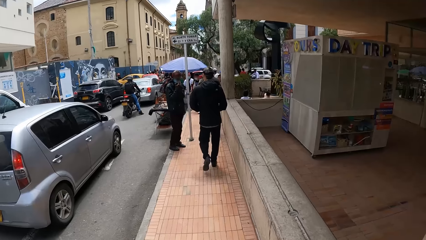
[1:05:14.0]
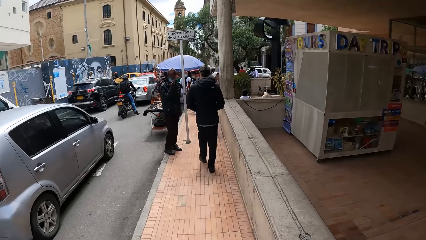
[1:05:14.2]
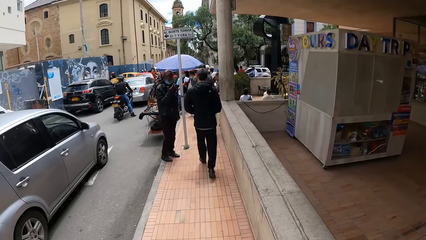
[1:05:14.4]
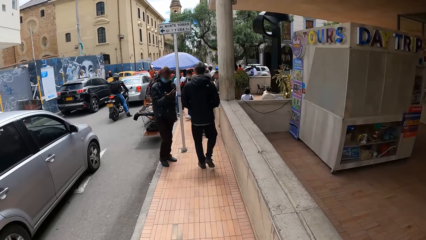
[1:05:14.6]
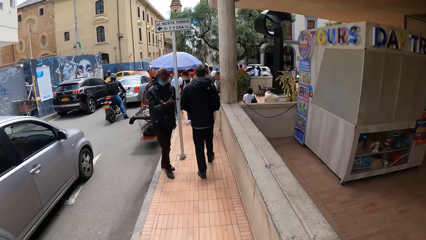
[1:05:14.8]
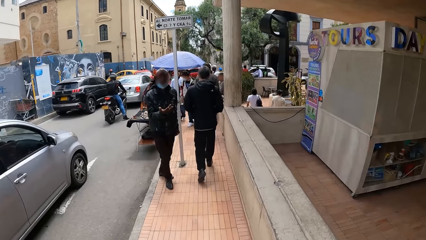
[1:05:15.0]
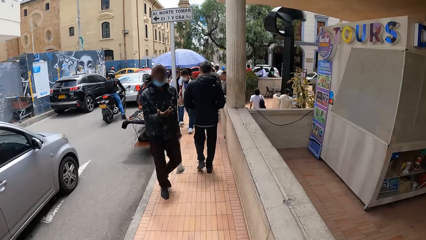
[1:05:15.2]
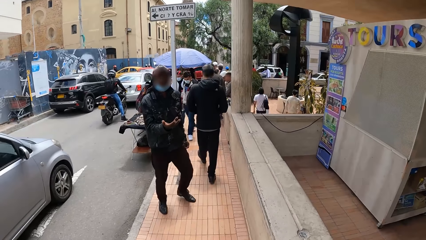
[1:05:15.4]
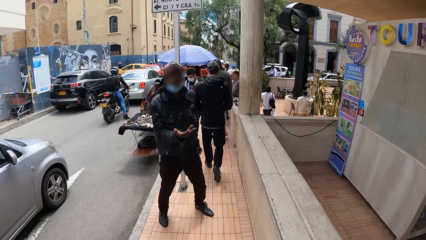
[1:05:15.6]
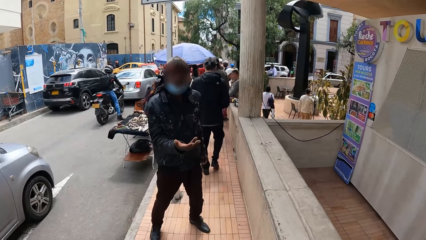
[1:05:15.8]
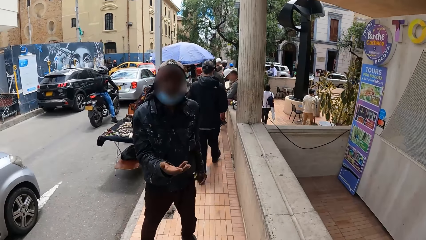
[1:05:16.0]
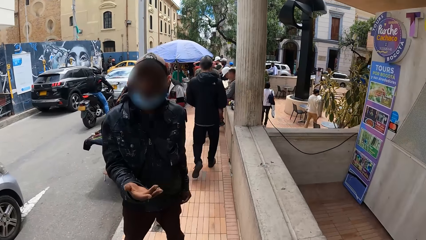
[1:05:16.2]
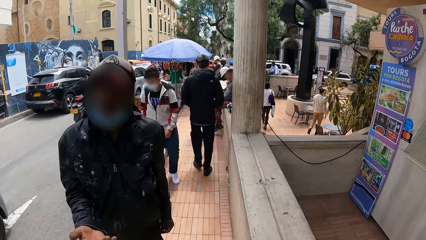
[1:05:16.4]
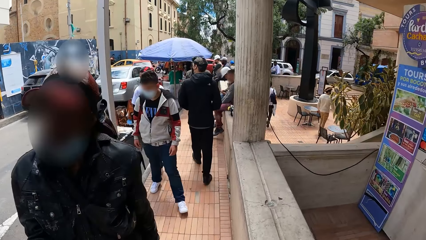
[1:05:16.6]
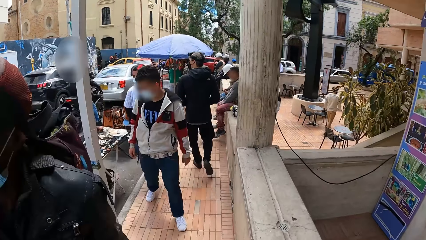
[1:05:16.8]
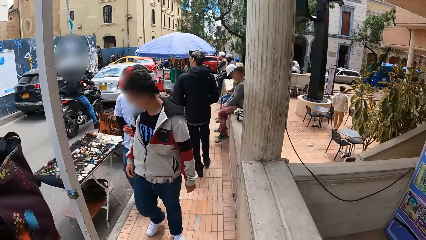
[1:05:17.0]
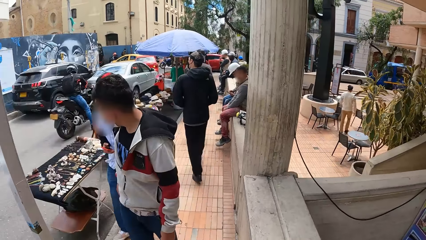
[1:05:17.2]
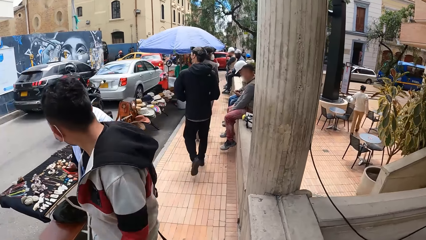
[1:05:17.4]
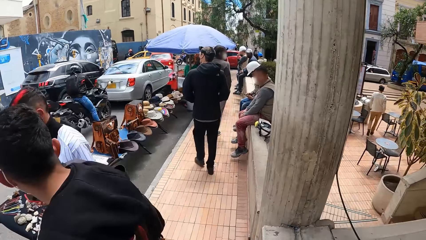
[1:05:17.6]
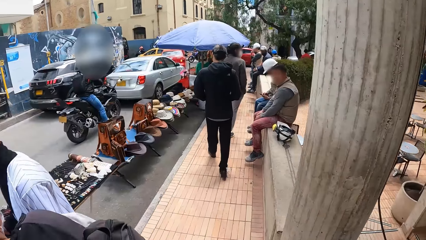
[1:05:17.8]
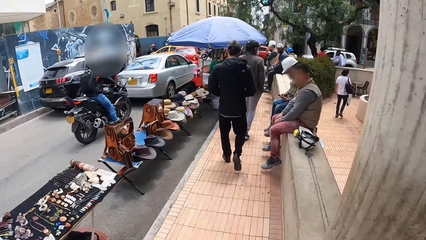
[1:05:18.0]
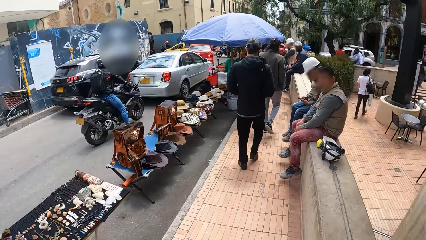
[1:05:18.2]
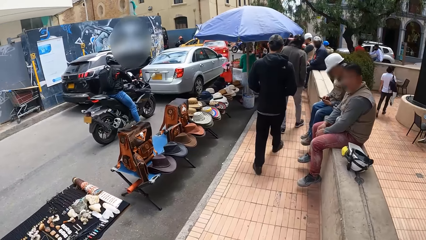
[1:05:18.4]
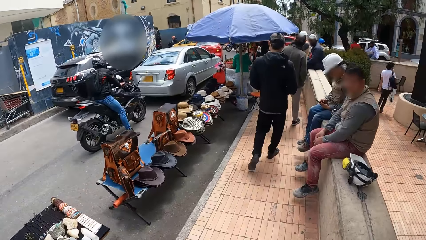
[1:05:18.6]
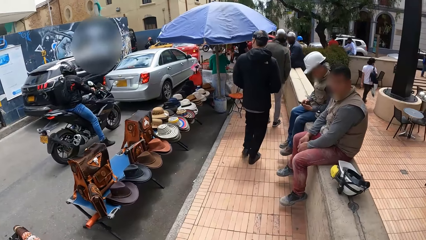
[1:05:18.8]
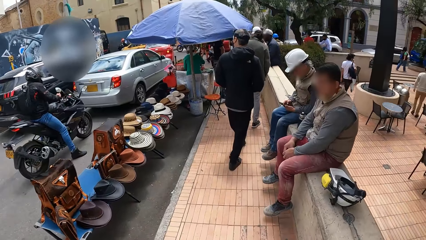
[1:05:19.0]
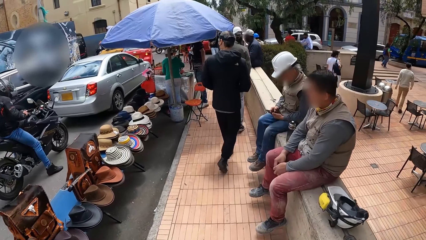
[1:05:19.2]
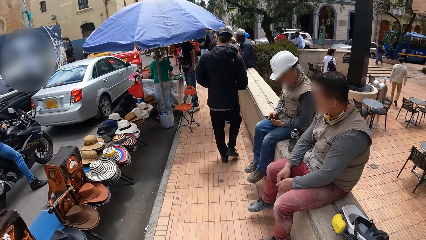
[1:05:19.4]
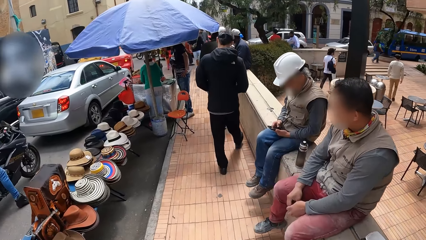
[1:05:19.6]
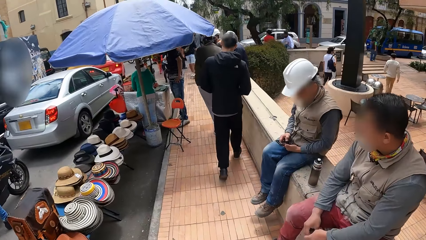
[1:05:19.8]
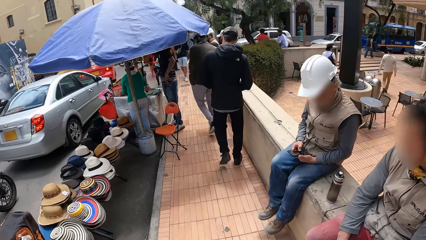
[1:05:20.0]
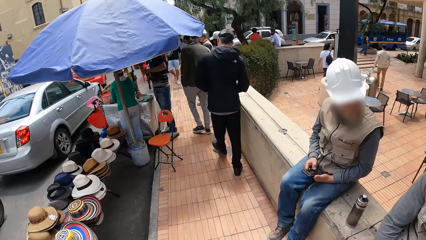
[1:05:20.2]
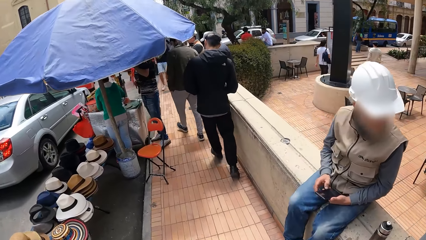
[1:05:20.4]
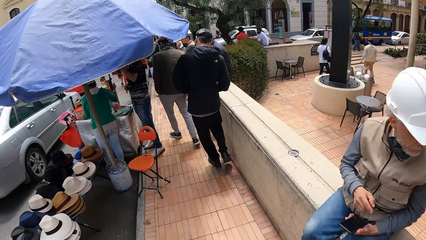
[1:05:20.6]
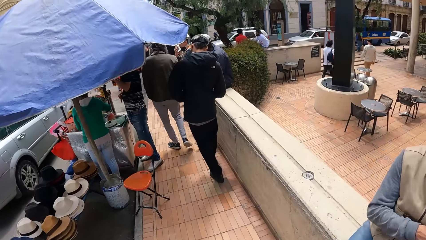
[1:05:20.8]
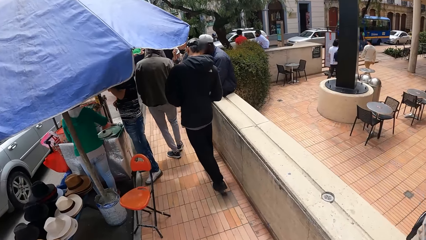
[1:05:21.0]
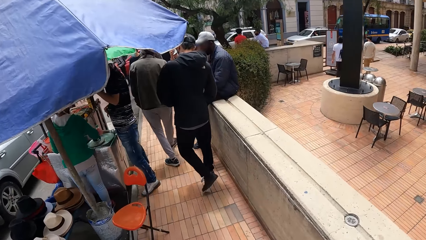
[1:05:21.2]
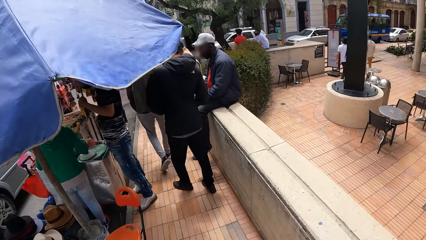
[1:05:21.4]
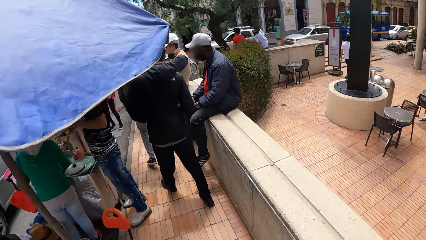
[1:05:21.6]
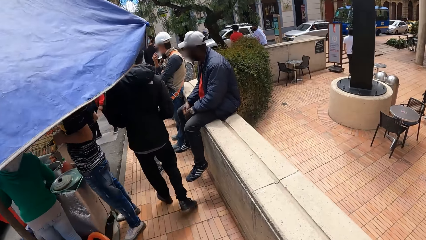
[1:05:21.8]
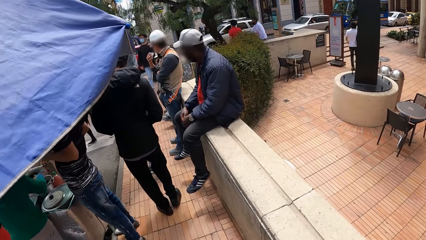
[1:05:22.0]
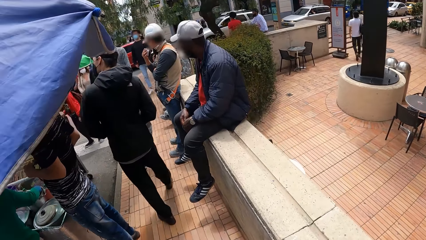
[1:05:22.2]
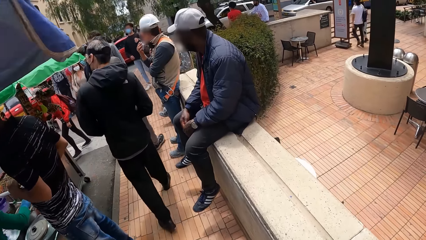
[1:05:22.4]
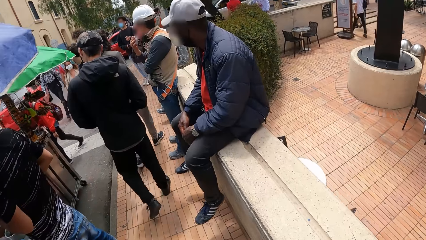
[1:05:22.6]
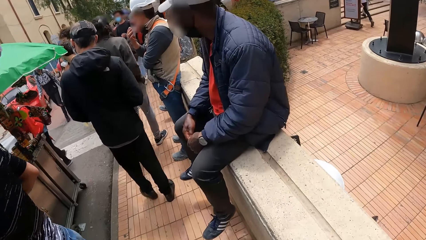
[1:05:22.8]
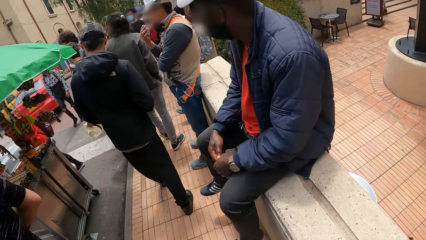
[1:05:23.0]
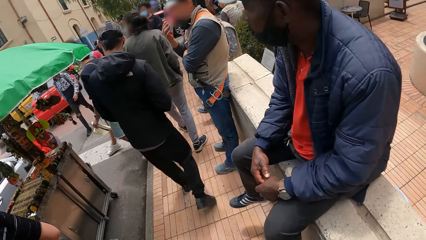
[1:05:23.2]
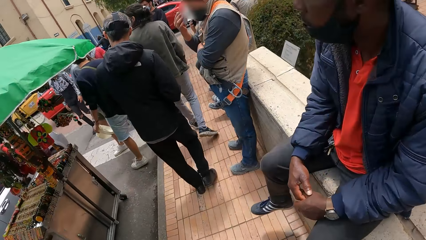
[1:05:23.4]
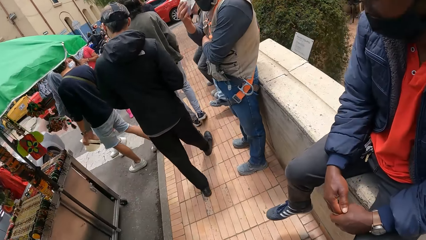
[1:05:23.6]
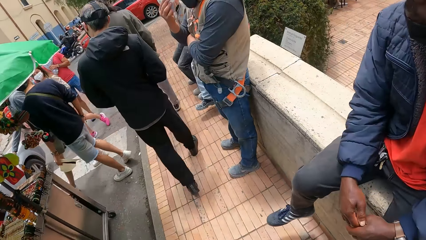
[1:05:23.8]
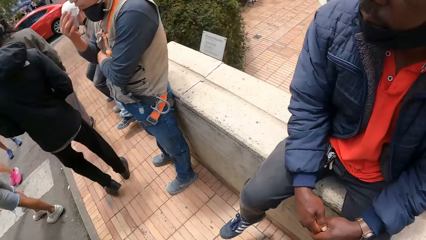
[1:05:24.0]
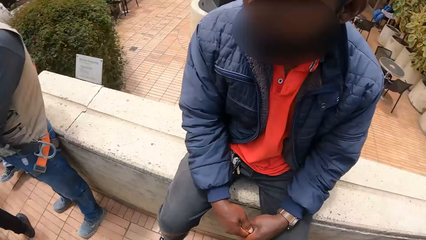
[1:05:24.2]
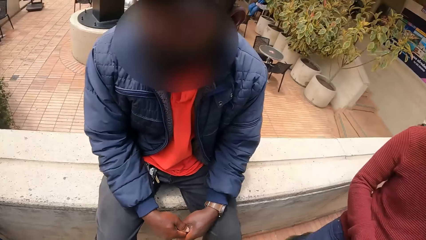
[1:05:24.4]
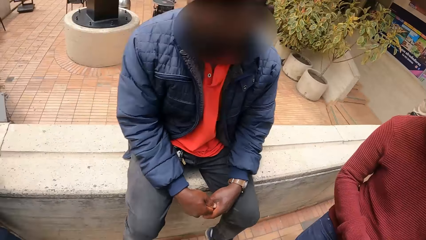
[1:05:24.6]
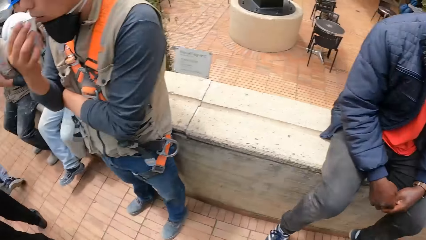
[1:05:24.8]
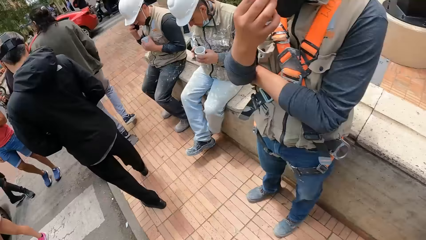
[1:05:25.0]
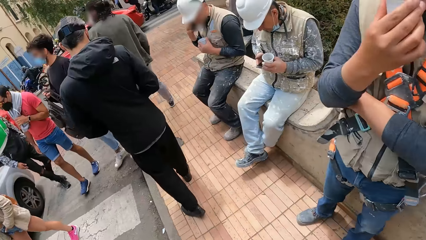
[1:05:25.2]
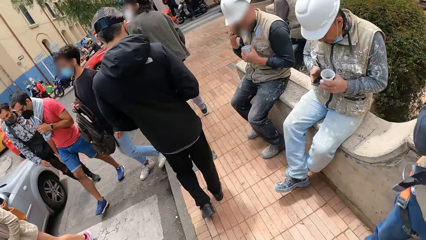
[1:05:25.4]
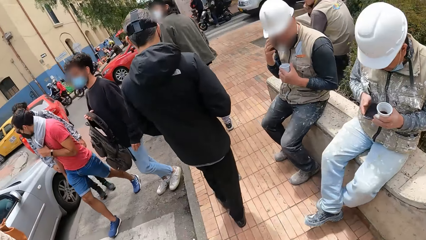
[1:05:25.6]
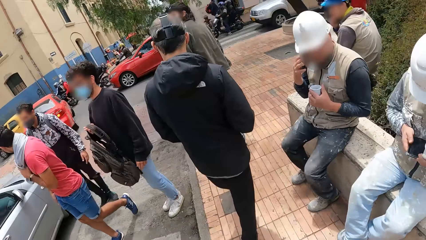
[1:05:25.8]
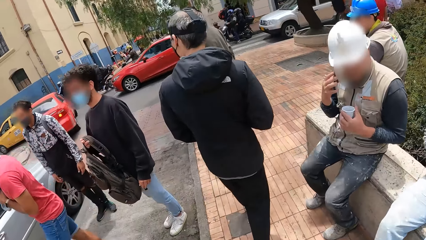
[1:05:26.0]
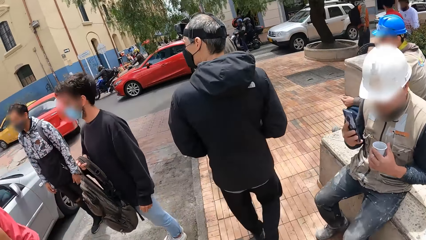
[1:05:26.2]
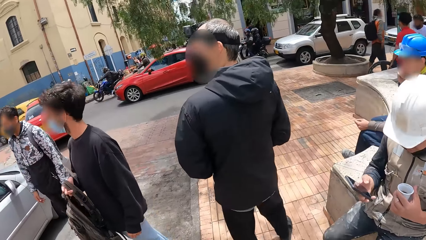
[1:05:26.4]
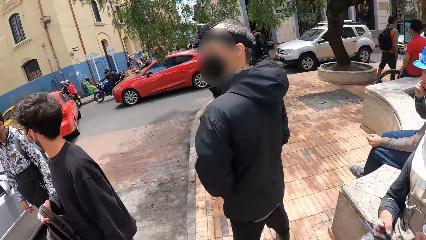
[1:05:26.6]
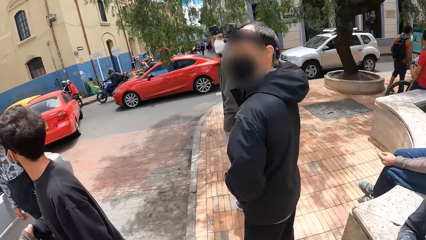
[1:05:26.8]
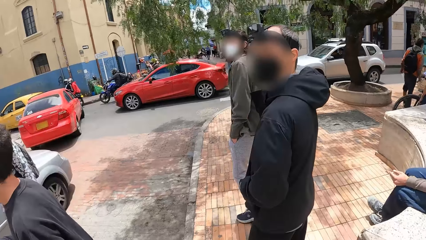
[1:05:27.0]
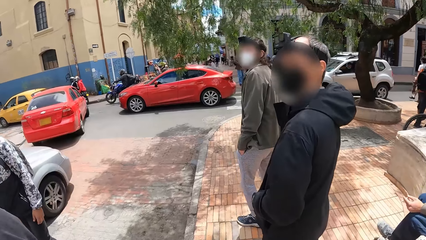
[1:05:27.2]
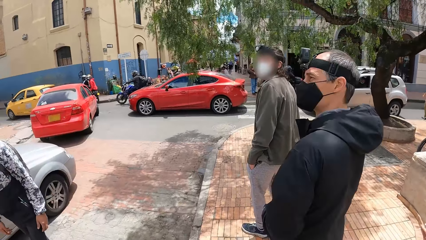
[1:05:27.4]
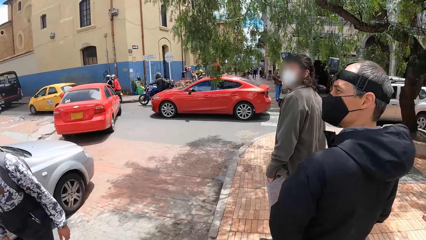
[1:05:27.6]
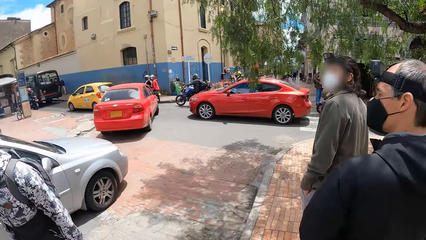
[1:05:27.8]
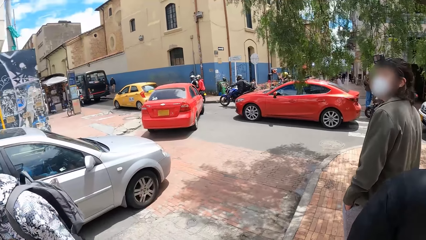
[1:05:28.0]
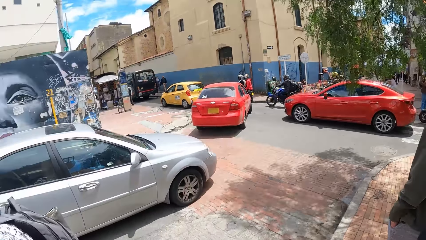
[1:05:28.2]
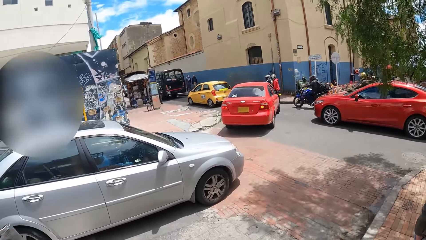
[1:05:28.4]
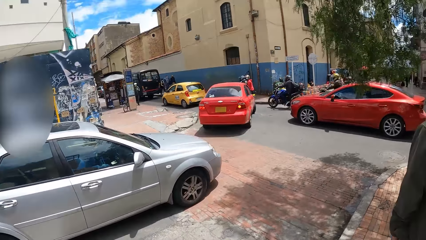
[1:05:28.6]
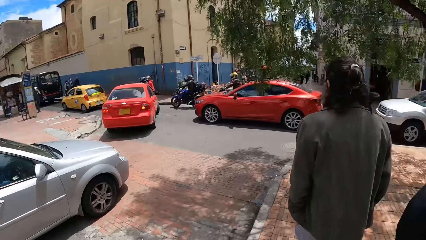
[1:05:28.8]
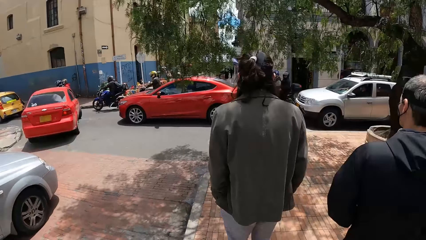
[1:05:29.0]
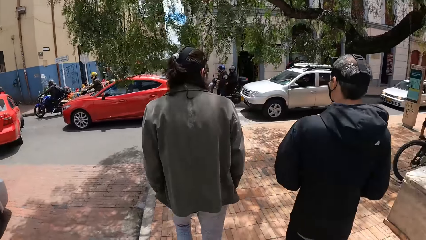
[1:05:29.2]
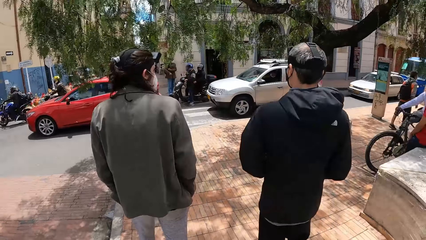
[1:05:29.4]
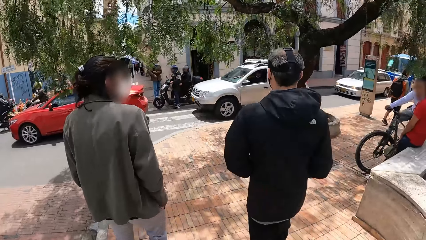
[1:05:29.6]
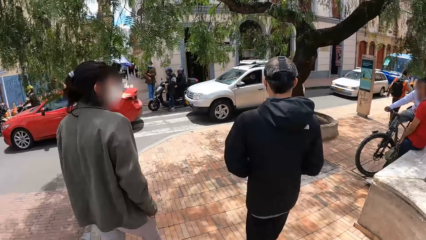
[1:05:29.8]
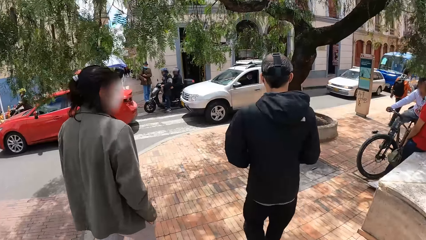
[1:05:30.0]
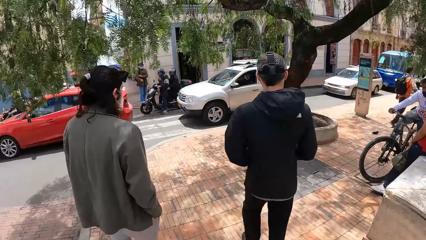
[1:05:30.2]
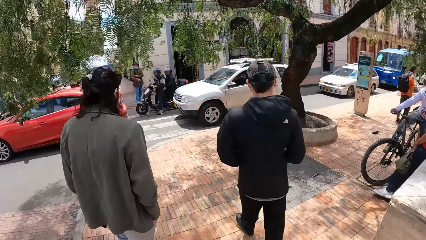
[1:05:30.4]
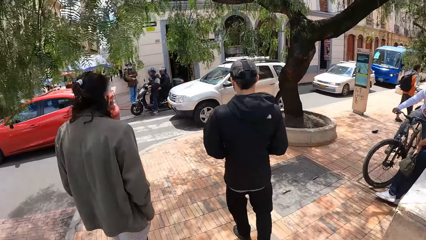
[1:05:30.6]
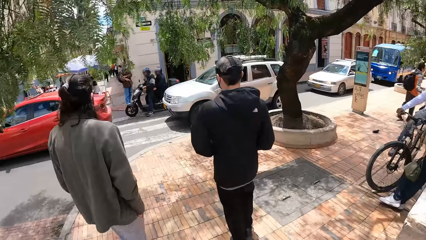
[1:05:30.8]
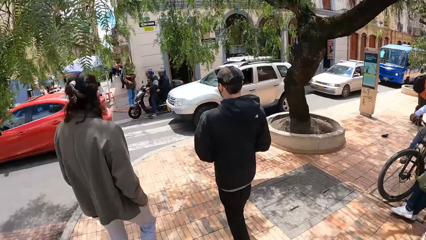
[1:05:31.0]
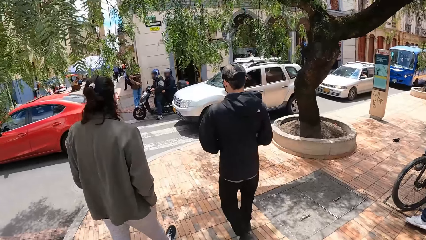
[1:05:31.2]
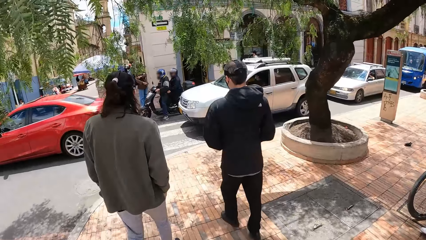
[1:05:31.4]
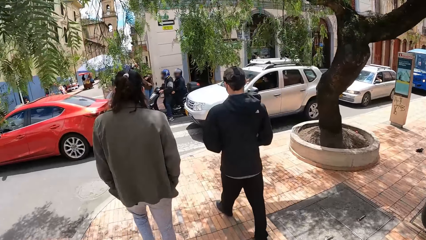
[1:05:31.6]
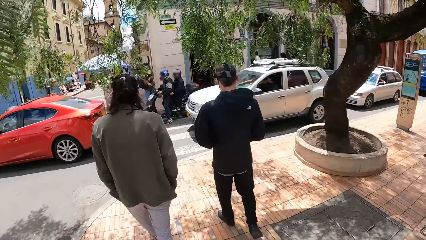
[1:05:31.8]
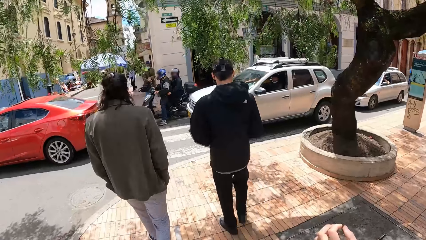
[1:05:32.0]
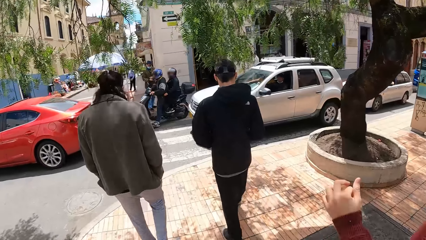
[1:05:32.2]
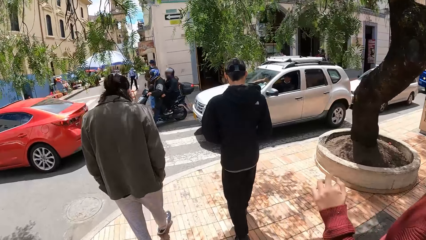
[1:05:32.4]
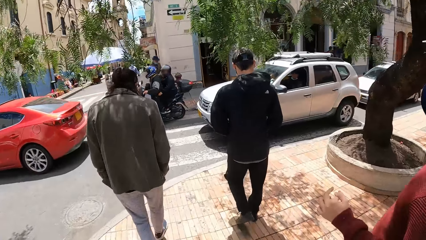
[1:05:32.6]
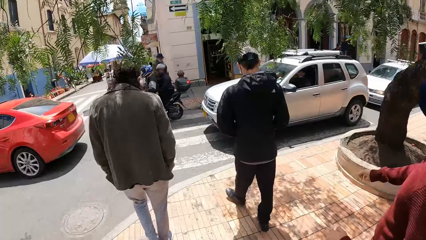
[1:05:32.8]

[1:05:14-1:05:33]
The camera wearer interacts with a man. Another man operates a phone with both hands. The camera wearer stares at a man. They follow another man. They look around the street. They follow the man again.
